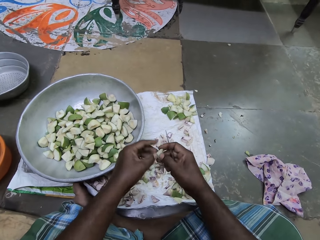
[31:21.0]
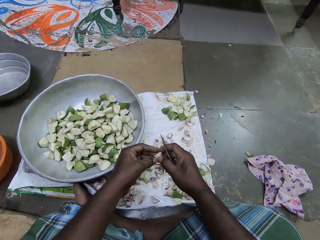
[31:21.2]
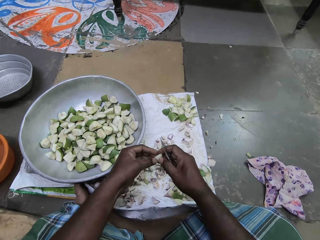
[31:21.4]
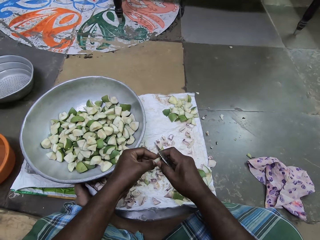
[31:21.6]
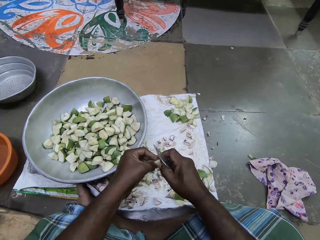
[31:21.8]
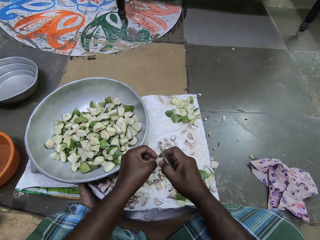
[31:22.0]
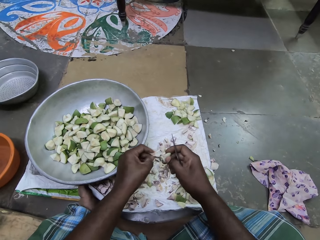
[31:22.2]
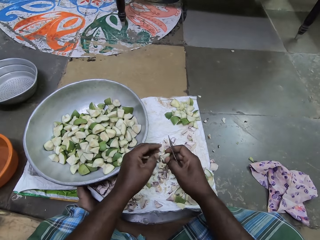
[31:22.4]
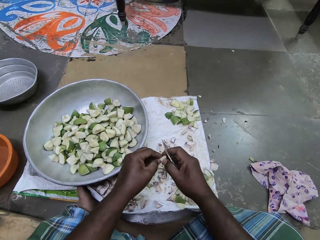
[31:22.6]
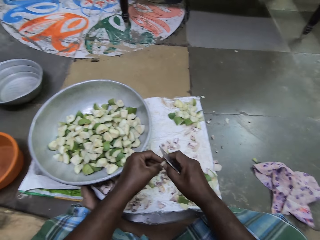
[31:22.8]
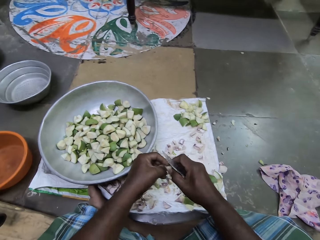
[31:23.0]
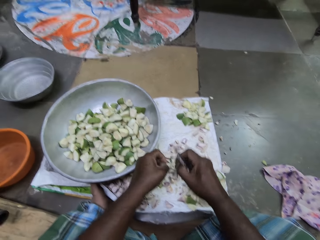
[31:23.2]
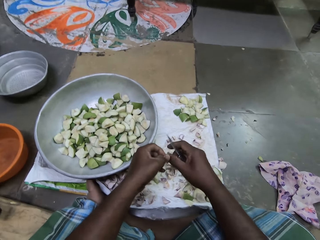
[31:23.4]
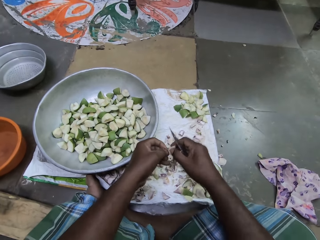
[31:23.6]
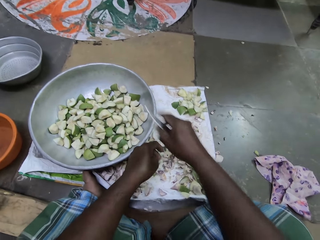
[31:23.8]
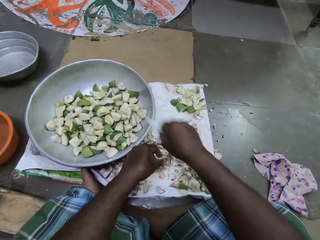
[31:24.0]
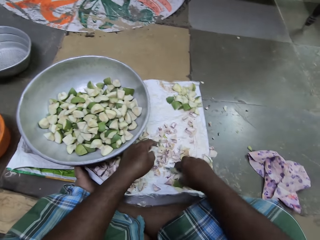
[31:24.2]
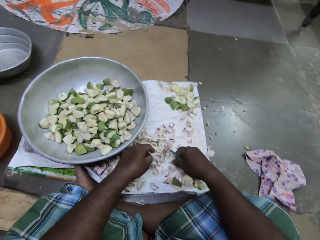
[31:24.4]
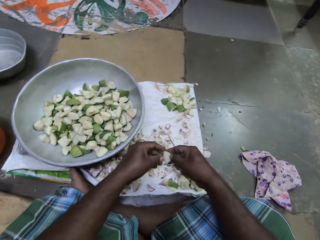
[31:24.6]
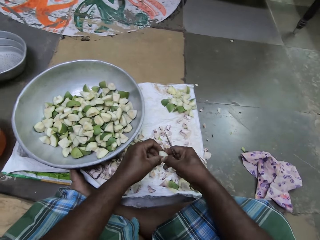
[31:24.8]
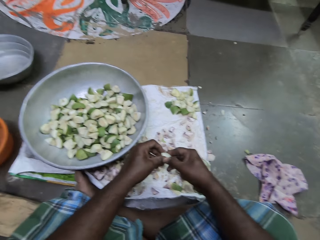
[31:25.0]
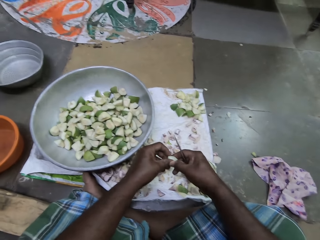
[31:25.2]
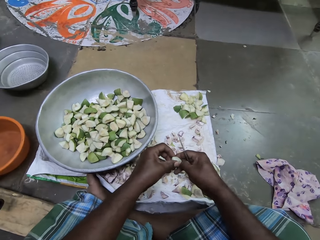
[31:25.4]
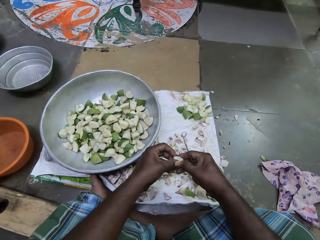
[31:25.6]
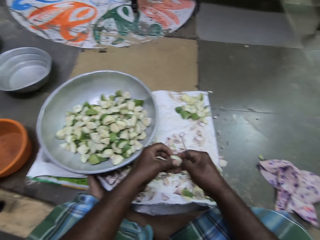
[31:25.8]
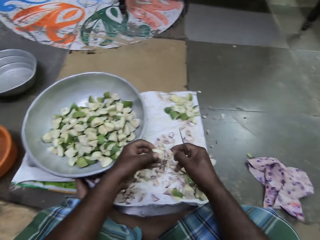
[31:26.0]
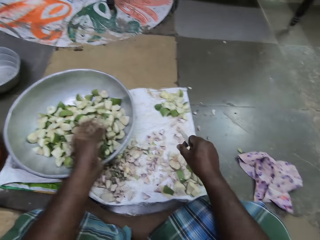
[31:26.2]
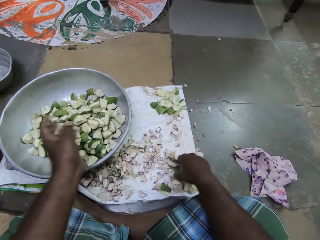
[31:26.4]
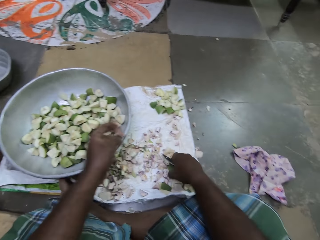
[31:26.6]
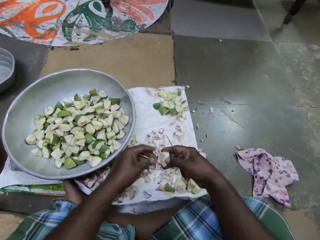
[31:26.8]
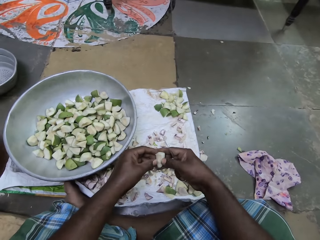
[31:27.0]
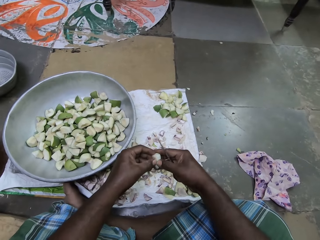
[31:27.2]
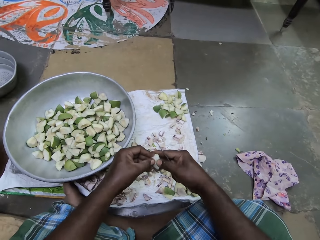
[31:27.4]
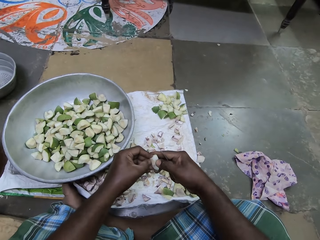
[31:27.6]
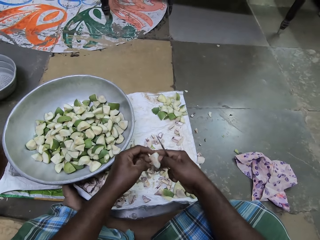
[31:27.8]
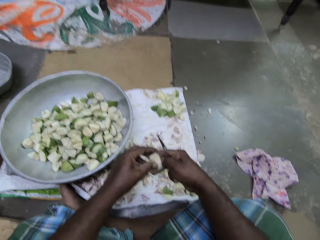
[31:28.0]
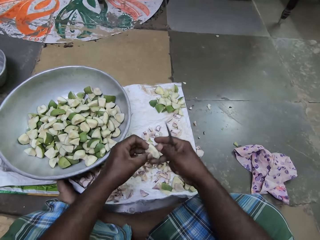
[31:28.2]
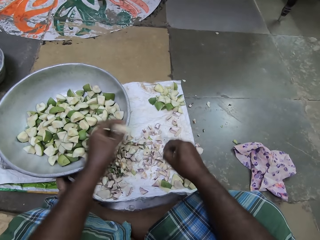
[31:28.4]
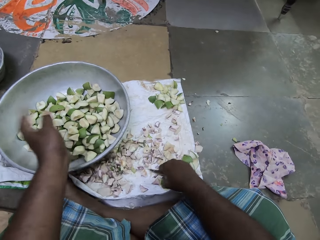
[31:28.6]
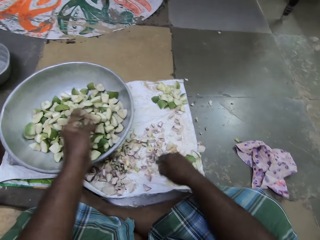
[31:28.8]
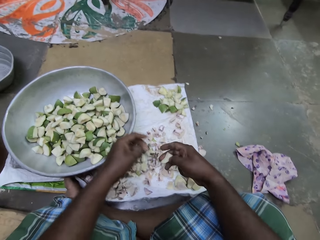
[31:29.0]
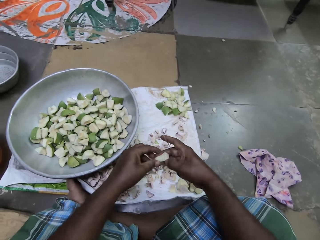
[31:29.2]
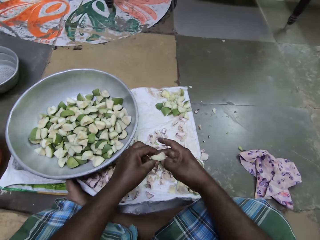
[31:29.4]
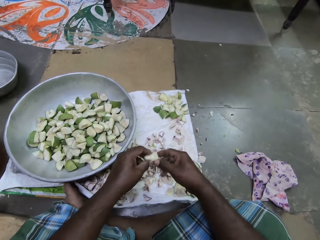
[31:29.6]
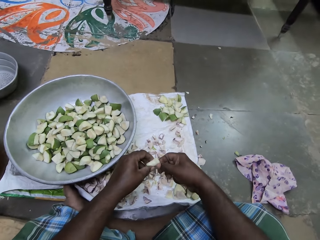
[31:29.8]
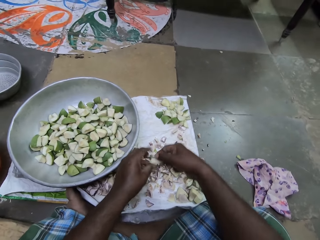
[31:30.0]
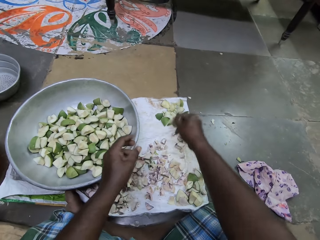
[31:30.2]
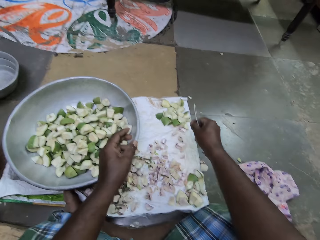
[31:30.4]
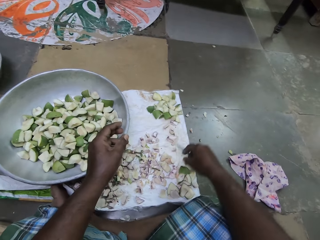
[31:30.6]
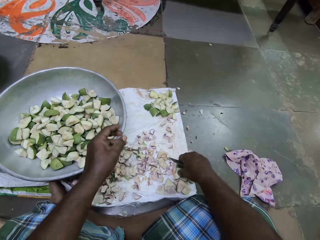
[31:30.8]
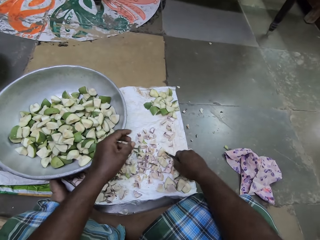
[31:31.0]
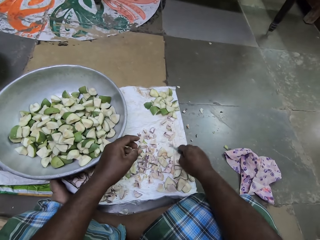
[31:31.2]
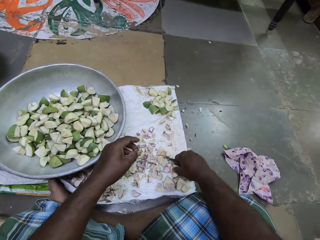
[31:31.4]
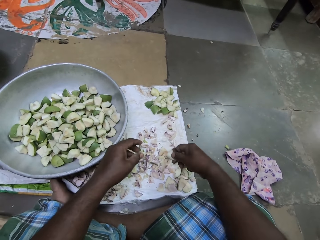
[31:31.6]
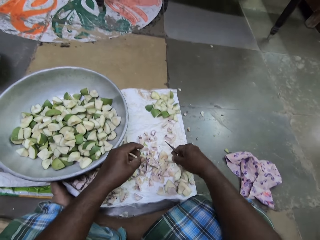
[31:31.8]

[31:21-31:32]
The camera wearer drops the diced apple in the pot on the sack on the floor with her right hand. She picks up a diced apple on the sack on the floor with her right hand. She peels the diced apple in her right hand with her left hand. She passes the diced apple to her left hand. She drops the diced apple in the pot on the sack on the floor with her left hand. She picks up a diced apple on the sack on the floor with her right hand. She holds the diced apple with both hands. She drops the diced apple on the sack on the floor with her right hand. She picks up a diced apple on the sack on the floor with her right hand.

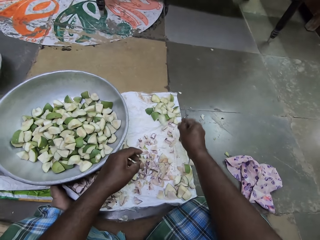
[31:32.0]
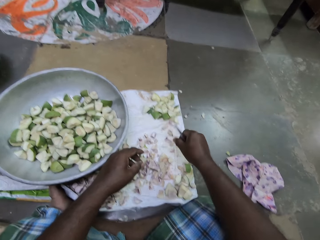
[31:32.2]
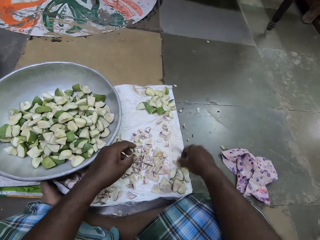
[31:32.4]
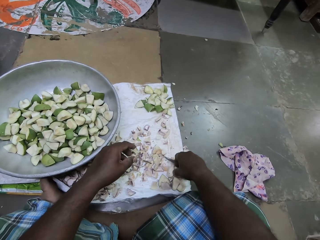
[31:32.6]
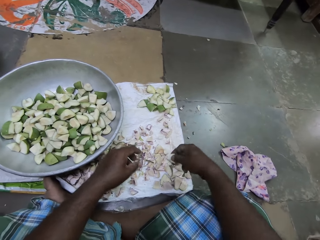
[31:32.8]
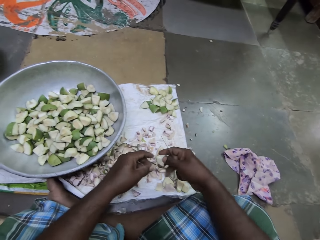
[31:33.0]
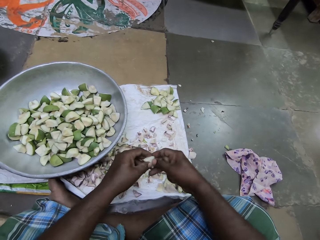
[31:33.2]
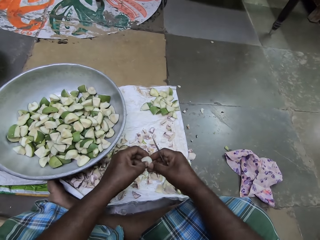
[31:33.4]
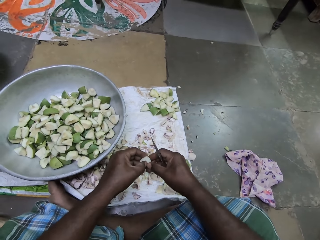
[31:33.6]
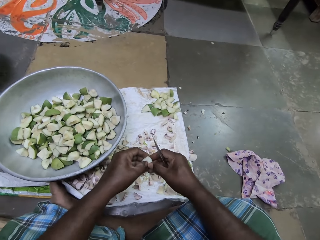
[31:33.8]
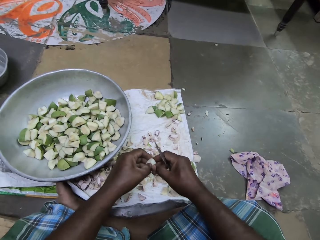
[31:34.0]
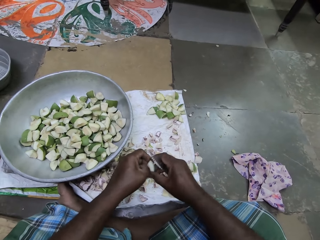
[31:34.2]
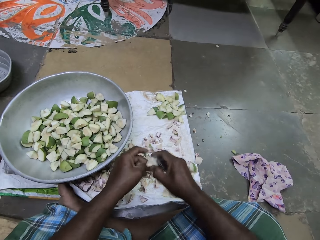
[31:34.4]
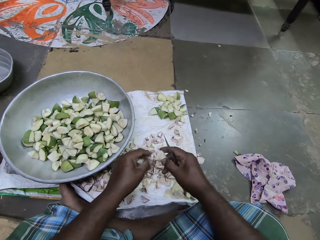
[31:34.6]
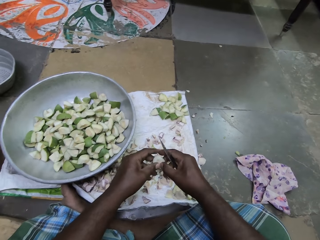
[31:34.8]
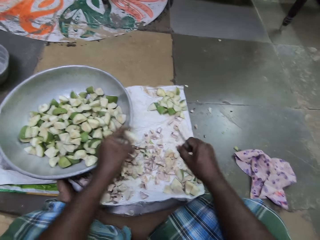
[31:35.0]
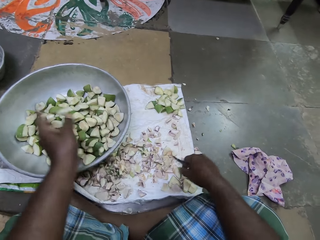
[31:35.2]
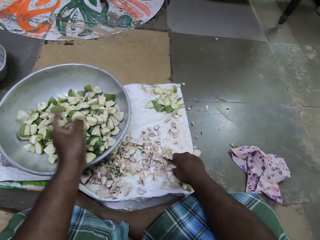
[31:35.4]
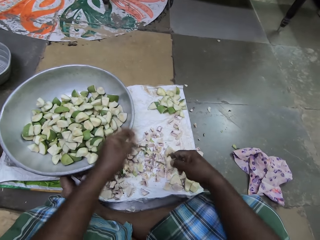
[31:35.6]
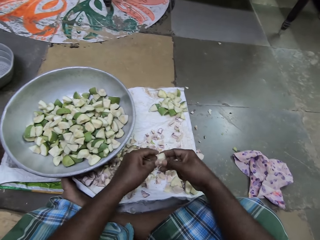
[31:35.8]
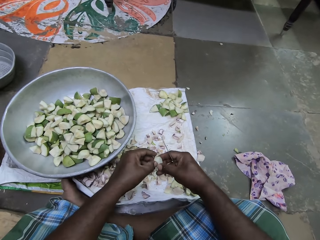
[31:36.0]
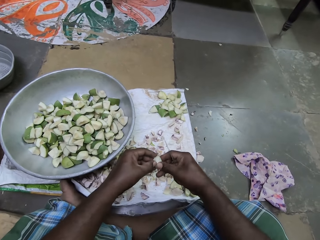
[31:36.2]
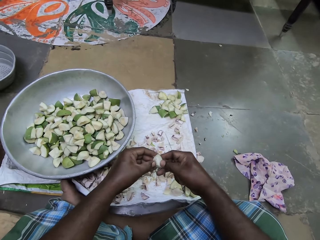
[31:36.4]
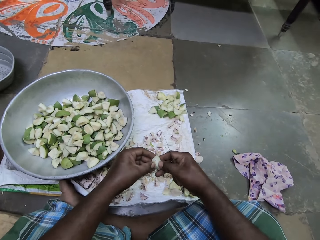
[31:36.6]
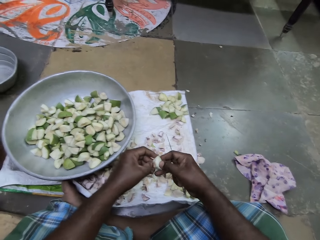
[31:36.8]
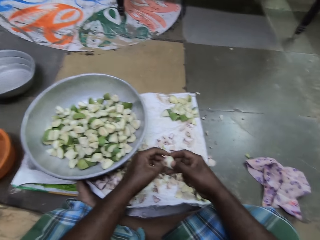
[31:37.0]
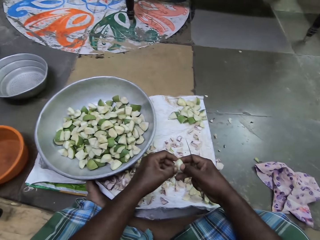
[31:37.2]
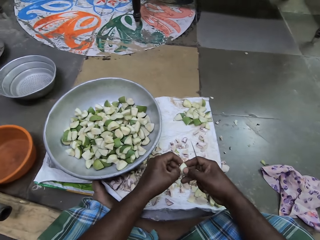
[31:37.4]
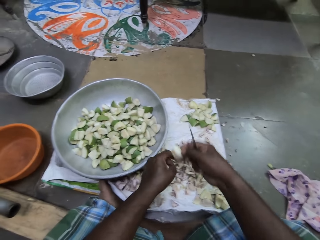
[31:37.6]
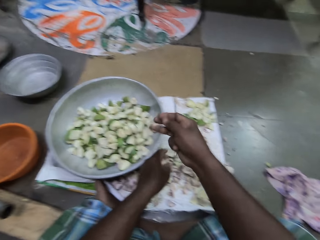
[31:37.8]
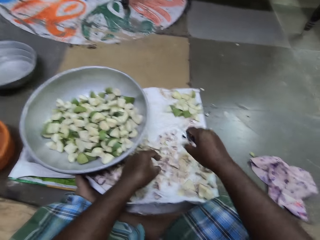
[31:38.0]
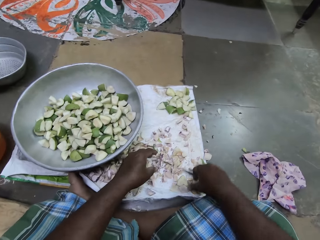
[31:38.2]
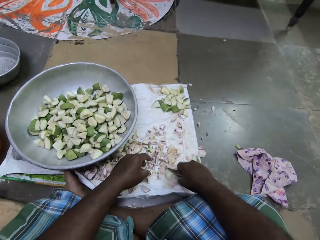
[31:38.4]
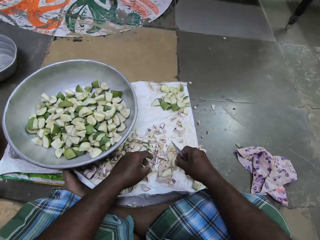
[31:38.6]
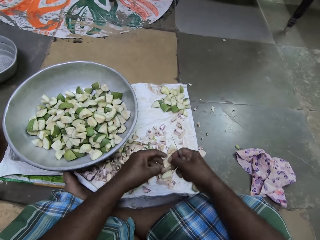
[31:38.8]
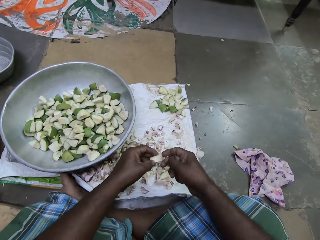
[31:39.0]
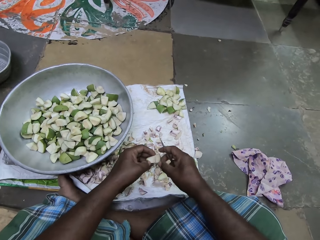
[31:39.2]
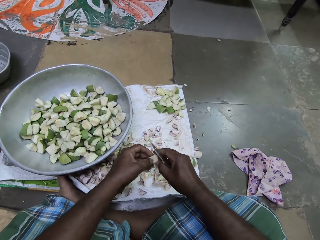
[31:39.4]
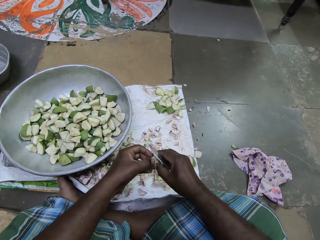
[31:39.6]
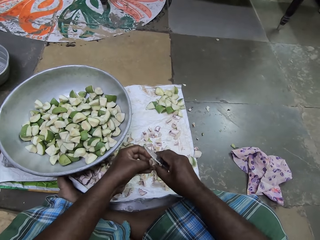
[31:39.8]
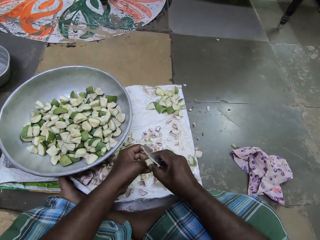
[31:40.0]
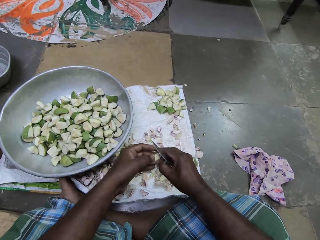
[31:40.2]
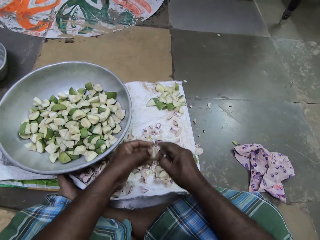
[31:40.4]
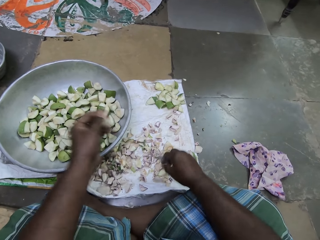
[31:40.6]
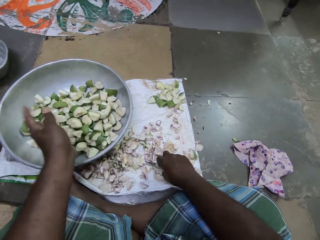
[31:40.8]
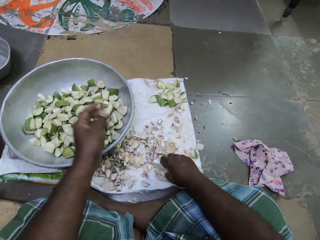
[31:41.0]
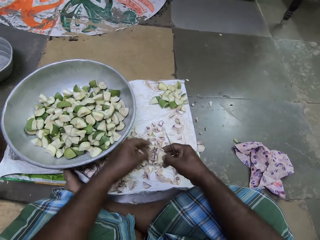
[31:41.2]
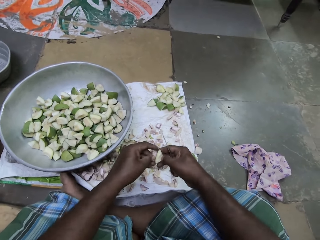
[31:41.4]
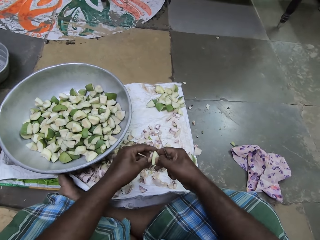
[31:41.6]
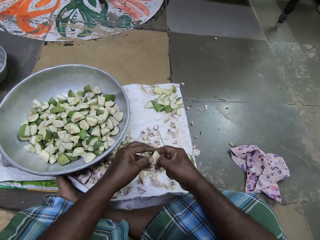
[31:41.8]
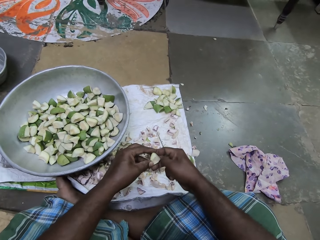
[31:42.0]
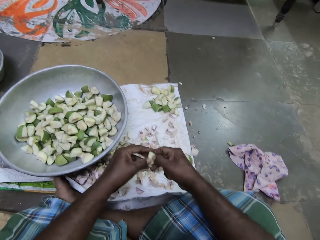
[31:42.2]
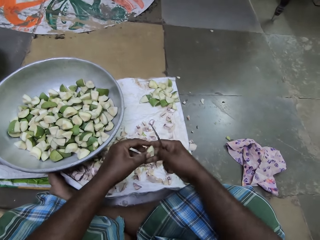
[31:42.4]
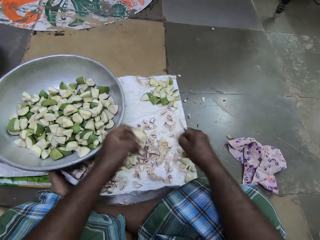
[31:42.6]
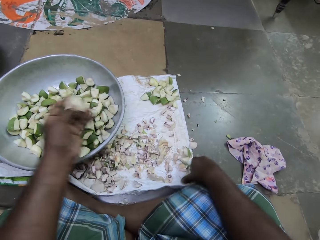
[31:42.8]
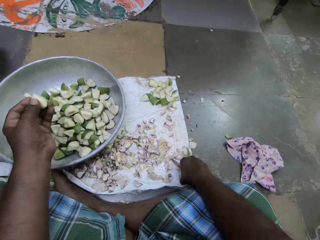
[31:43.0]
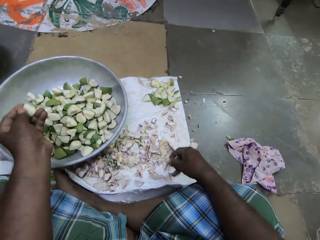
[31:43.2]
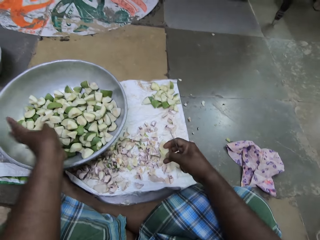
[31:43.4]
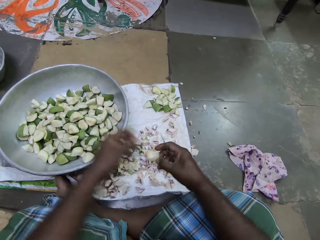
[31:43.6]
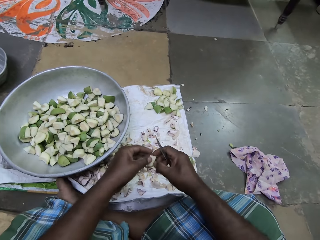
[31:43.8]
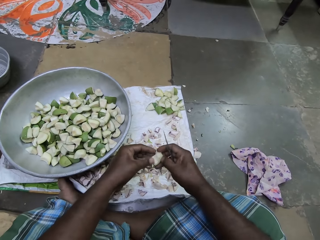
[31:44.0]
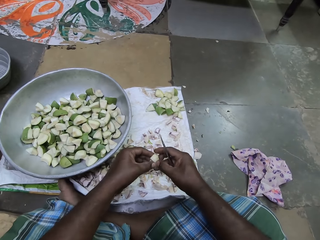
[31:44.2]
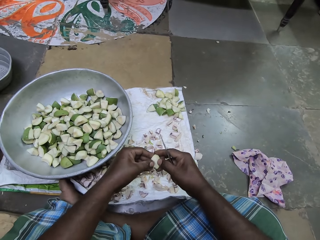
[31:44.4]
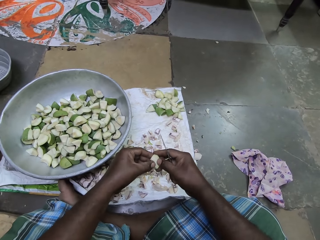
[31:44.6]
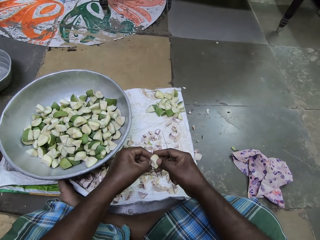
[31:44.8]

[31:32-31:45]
The camera wearer drops the diced apple on the sack on the floor with her right hand. She picks up a diced apple on the sack on the floor with her right hand. She peels the diced apple in her right hand with her left hand. She passes the diced apple to her left hand. She drops the diced apple in the pot on the sack on the floor with her left hand. She picks up a diced apple on the sack on the floor with her right hand. She peels the diced apple in her right hand with her left hand. She drops the diced apple in the pot on the sack on the floor with her right hand. She picks up a diced apple on the sack on the floor with her right hand. She peels the diced apple in her right hand with her left hand. She drops the diced apple in the pot on the sack on the floor with her left hand. She picks up a diced apple on the sack on the floor with her right hand. She peels the diced apple in her right hand with her left hand. She picks up a diced apple on the sack on the floor with her right hand. She drops the diced apple in the pot on the sack on the floor with her left hand. She peels the diced apple in her right hand with her left hand.
